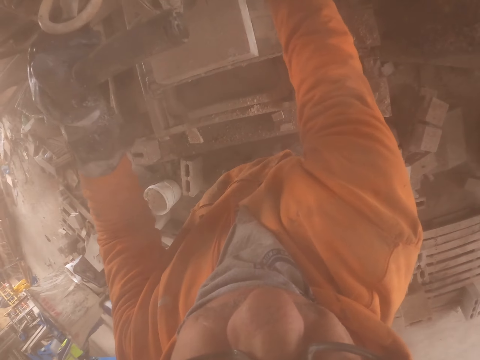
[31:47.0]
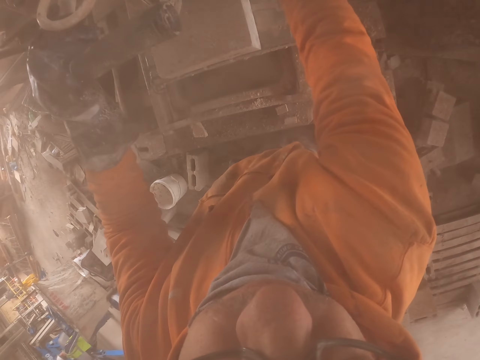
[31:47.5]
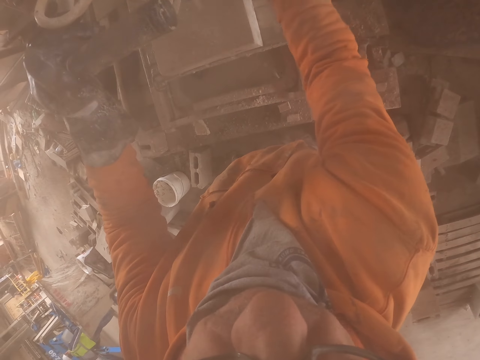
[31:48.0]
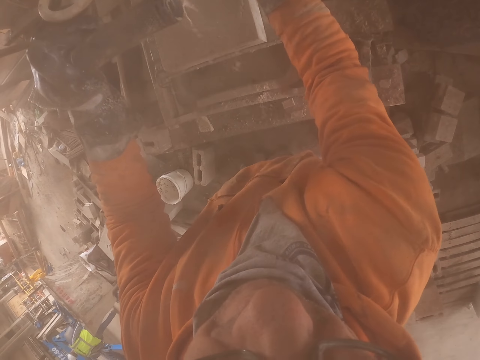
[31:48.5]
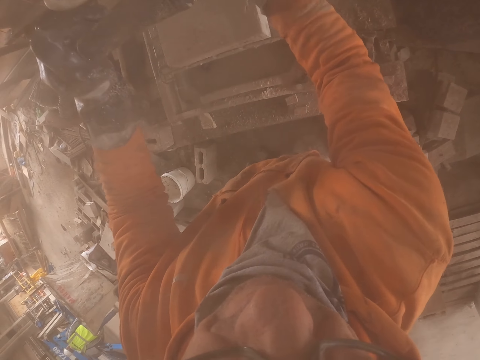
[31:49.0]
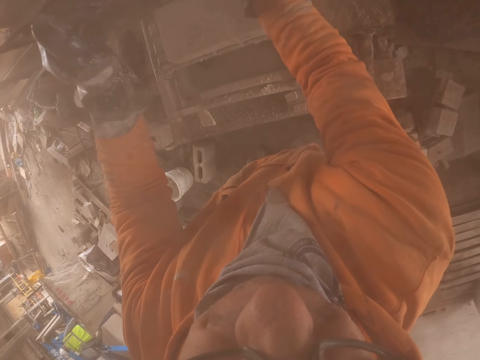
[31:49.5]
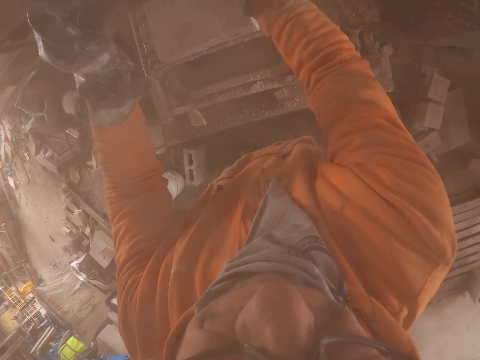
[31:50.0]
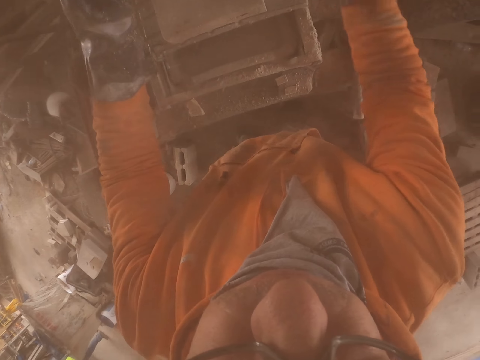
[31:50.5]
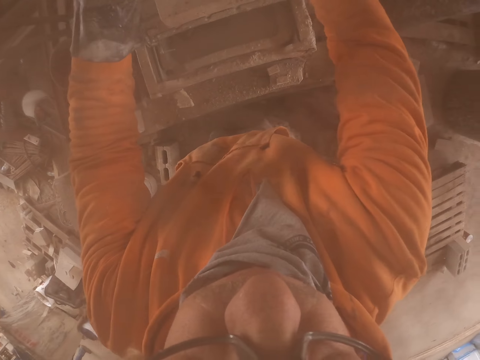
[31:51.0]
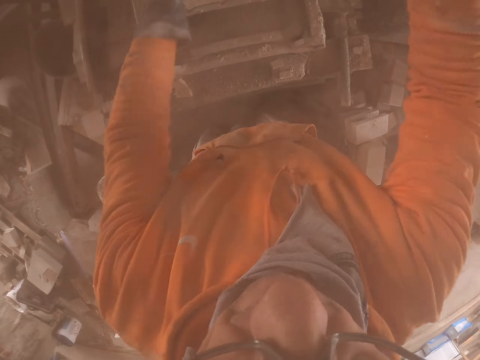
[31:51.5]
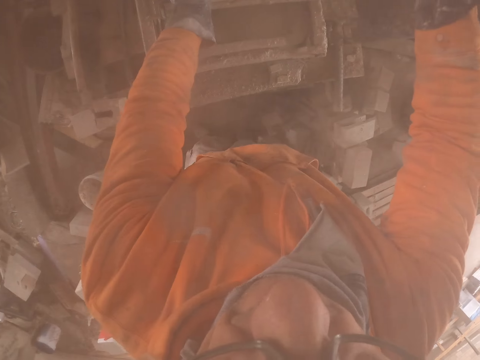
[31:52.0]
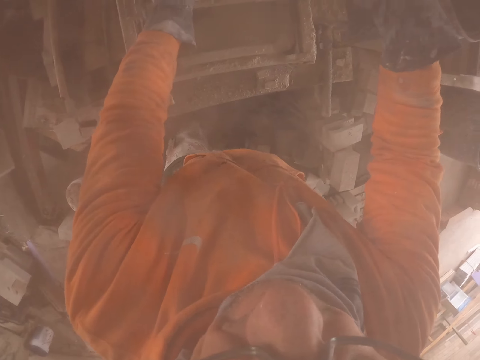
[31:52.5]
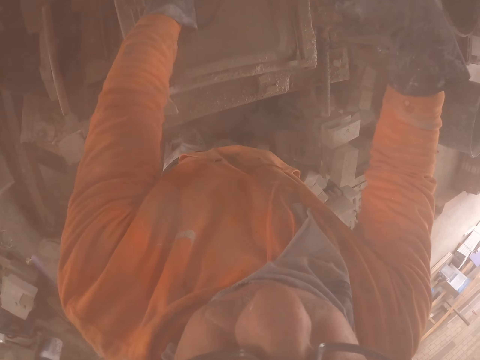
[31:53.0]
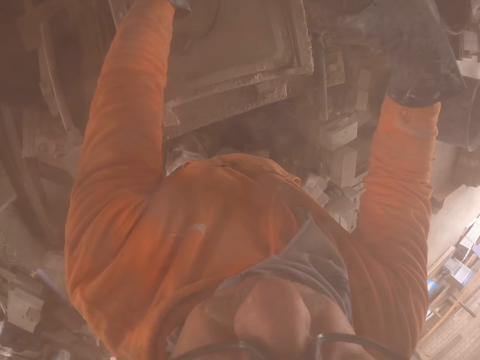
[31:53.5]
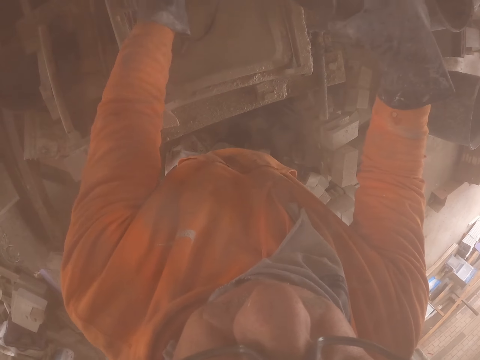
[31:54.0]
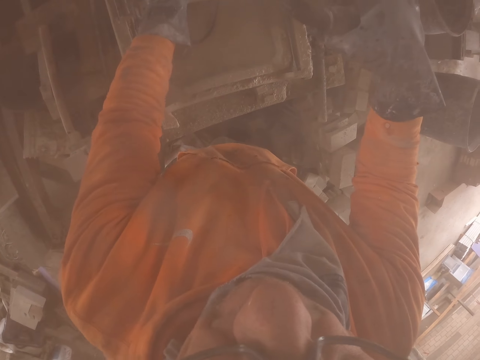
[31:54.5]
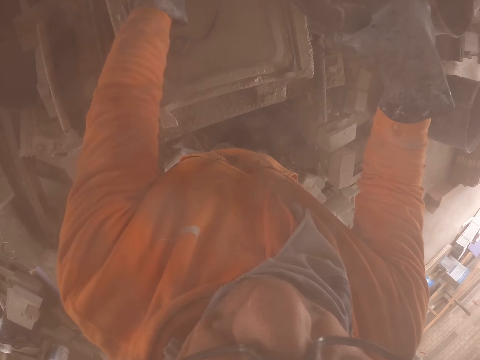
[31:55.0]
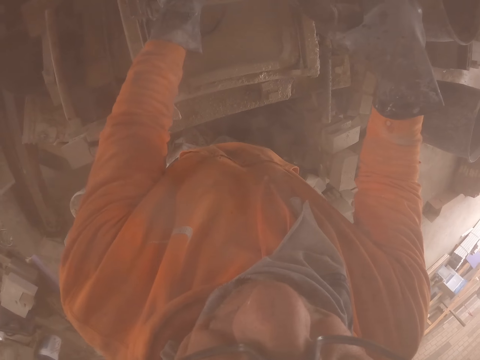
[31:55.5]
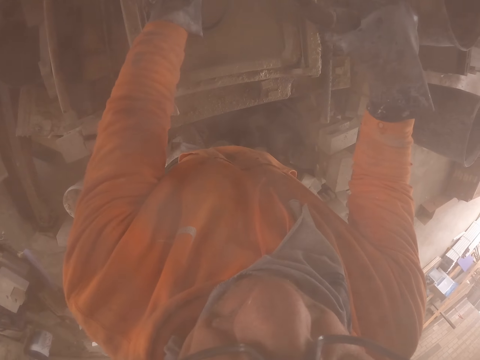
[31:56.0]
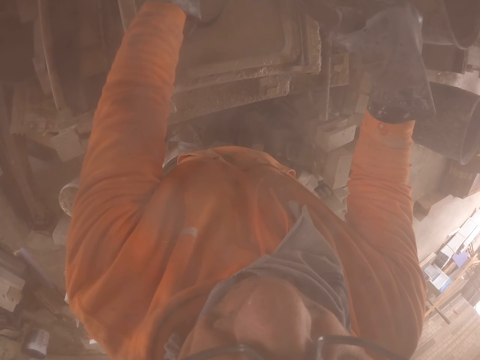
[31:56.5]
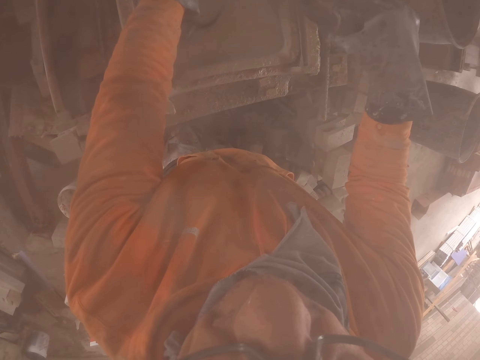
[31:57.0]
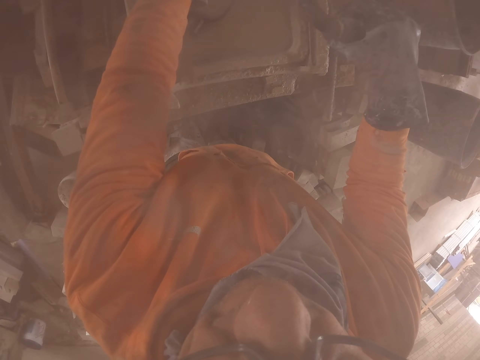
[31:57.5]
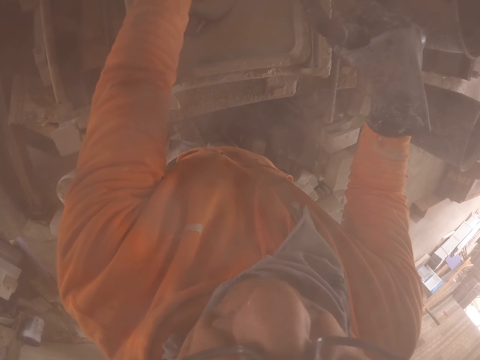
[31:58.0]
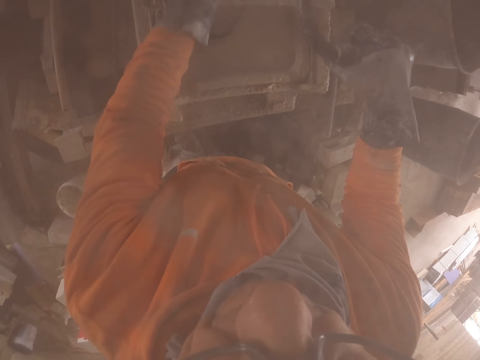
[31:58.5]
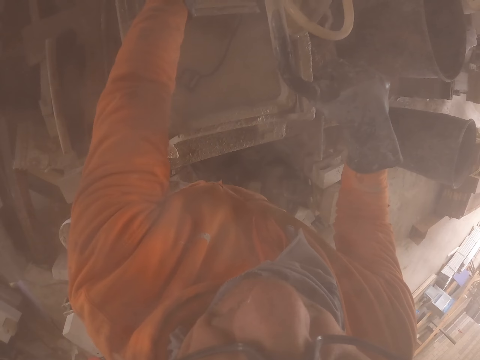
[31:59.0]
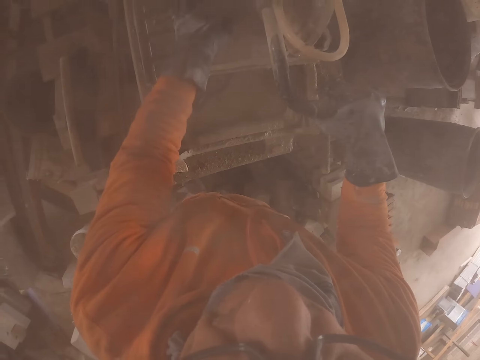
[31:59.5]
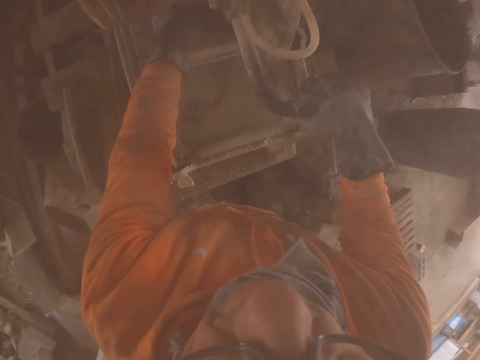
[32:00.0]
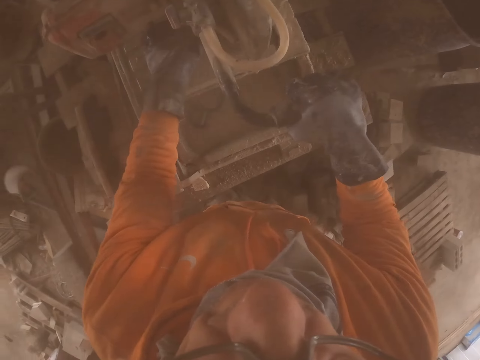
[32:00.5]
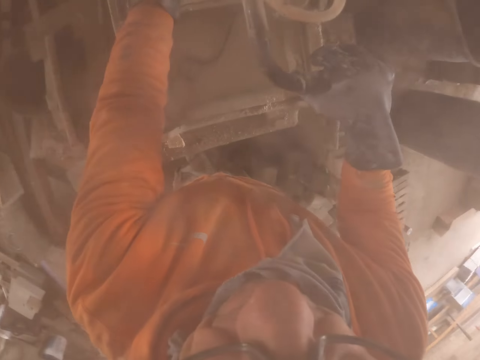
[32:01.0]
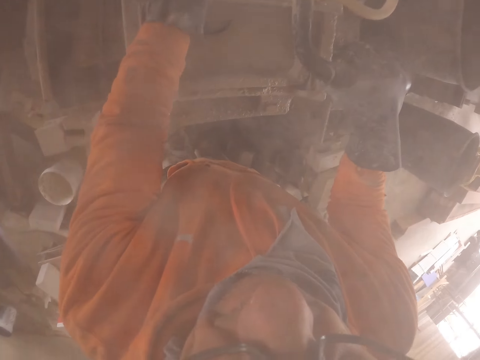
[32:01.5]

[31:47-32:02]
The camera wearer wets the brick maker. They make a brick. They cut the brick with the machine.

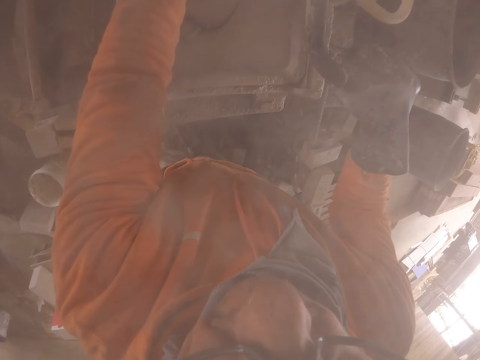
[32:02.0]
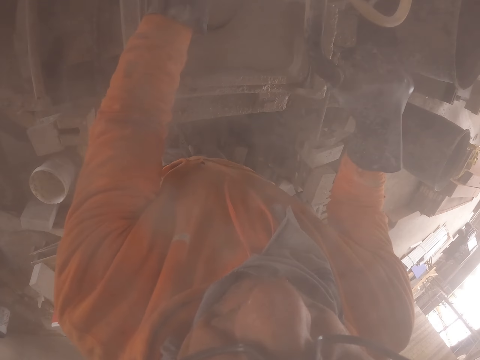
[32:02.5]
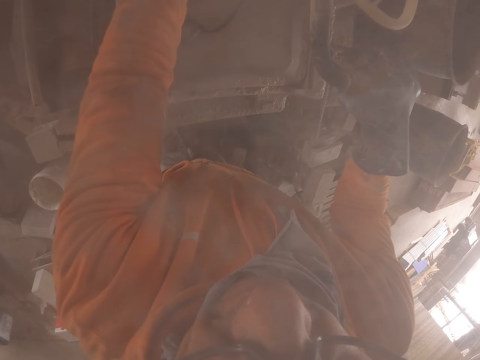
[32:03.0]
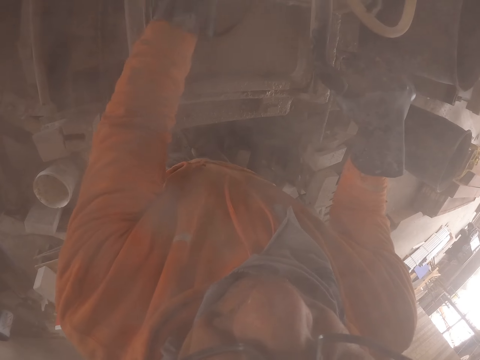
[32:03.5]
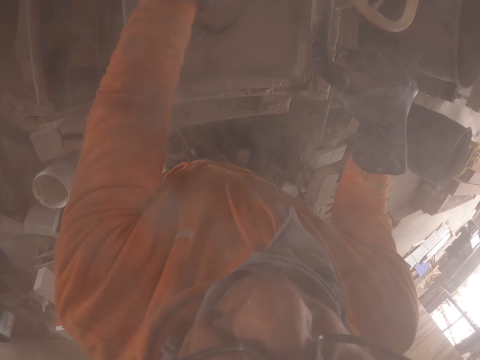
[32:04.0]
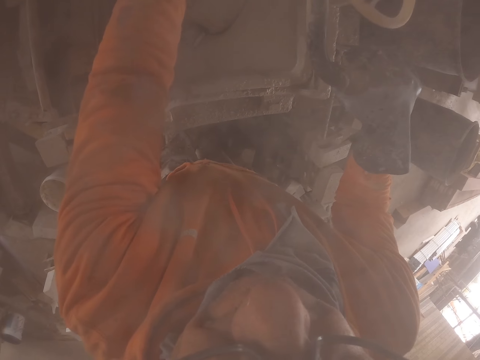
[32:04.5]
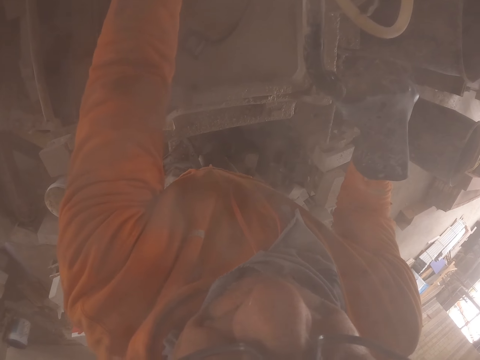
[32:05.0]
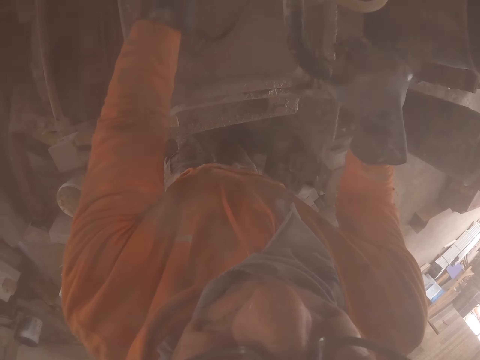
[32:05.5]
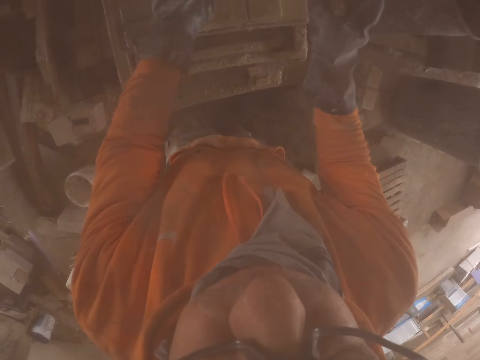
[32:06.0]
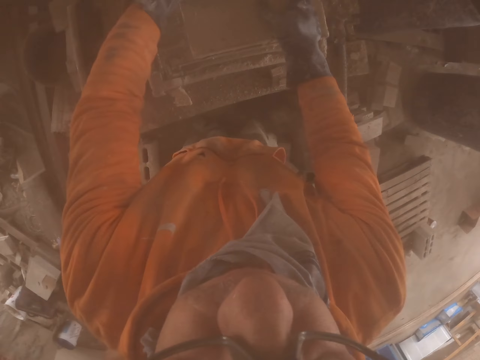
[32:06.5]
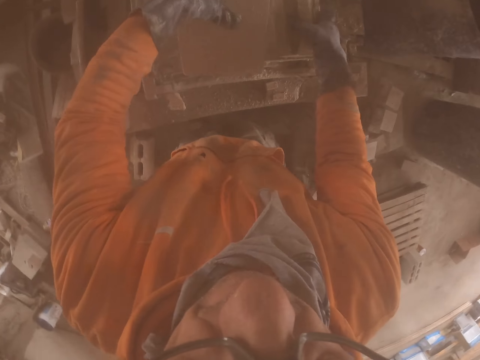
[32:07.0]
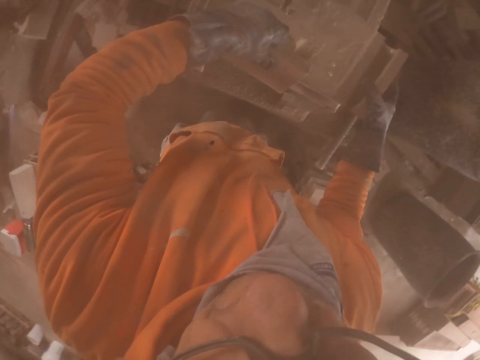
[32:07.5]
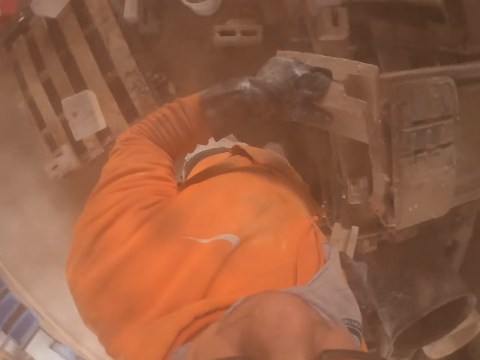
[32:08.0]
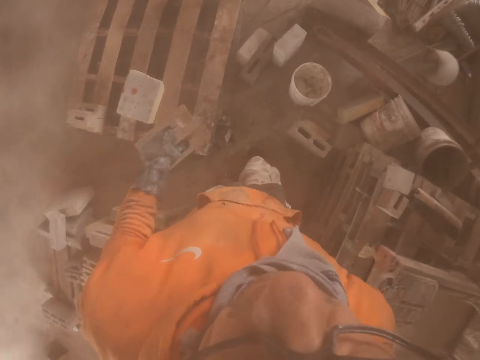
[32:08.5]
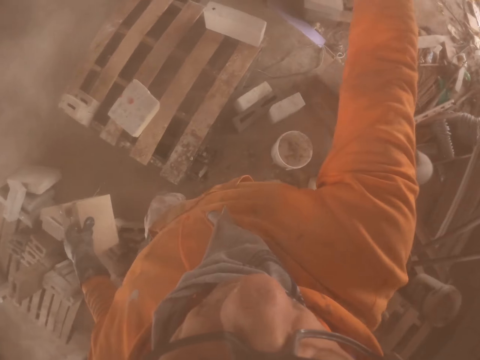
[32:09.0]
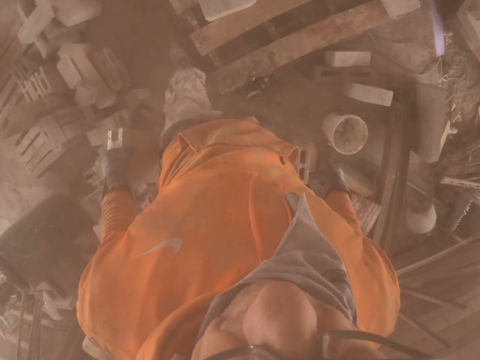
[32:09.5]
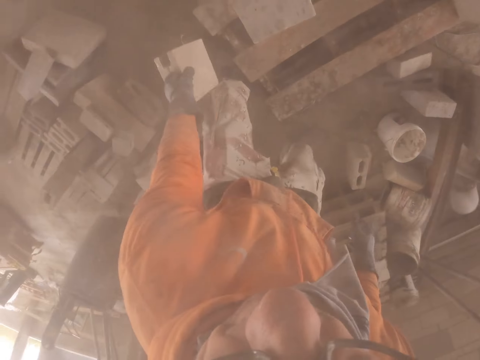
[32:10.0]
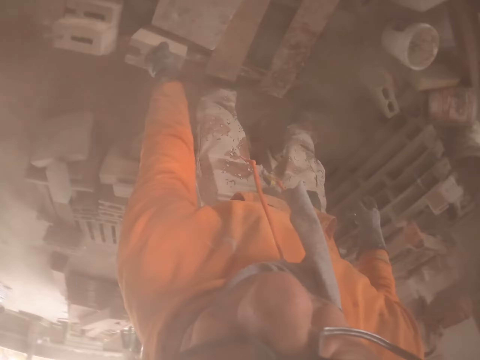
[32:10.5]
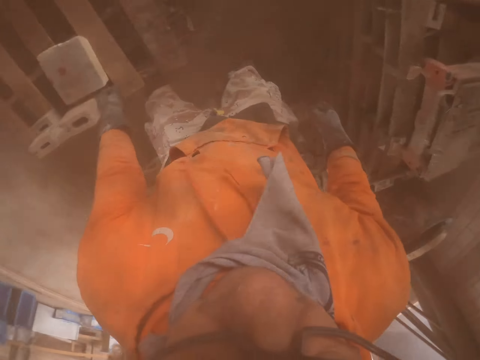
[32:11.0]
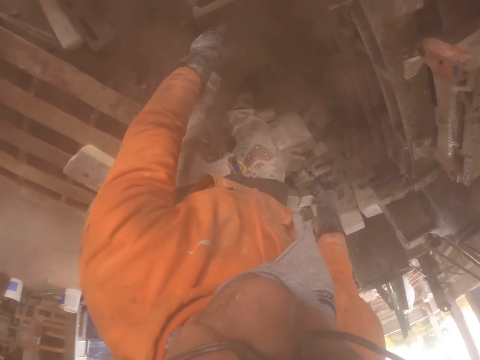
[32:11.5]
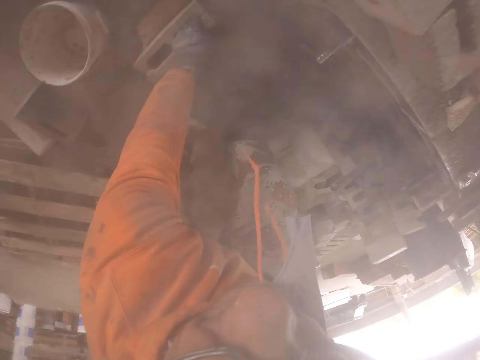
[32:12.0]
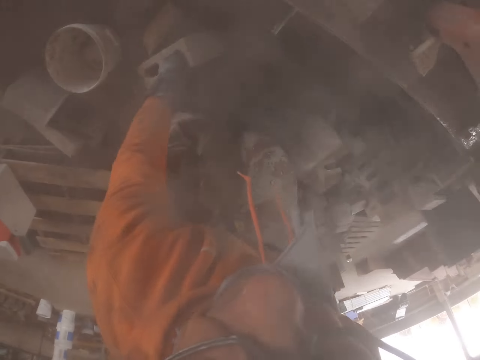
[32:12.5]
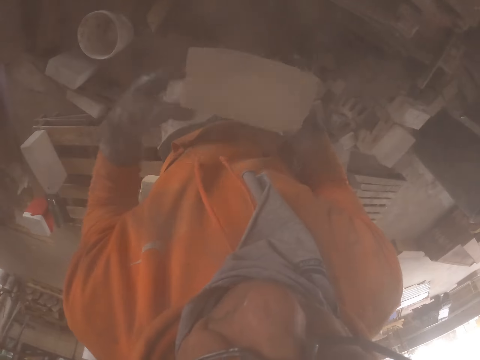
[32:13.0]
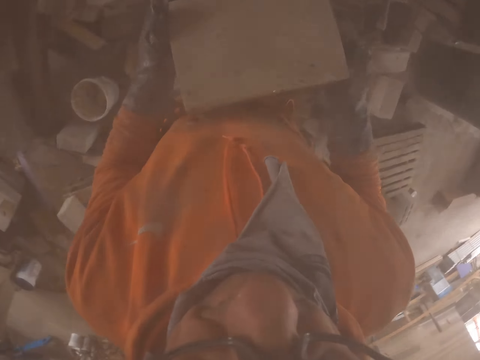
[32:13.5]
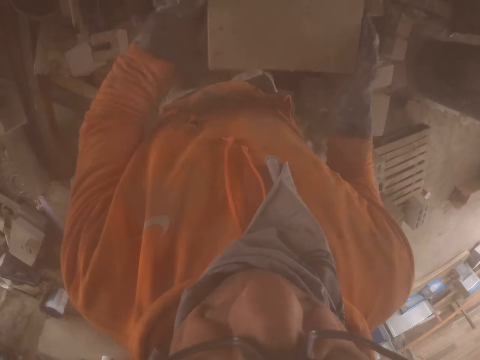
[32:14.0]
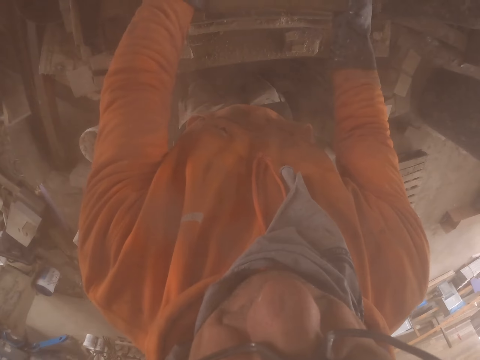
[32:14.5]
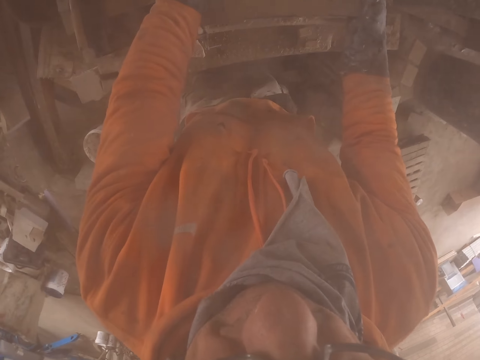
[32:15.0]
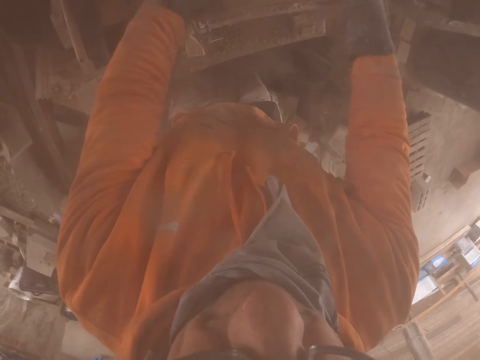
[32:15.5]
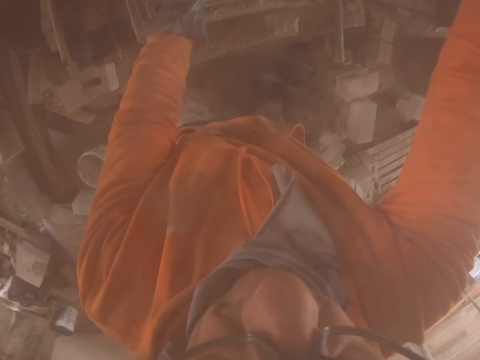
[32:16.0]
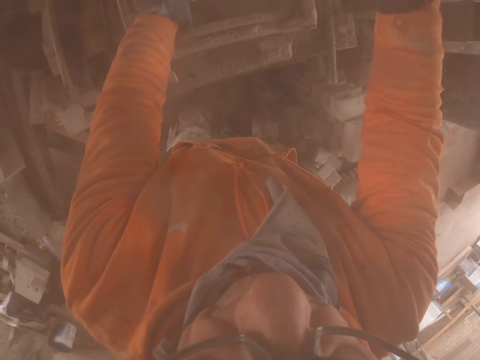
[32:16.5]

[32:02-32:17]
The camera wearer throws a brick. They put the brick on the pallet. They pick up a brick. They put the brick on the brick maker.
